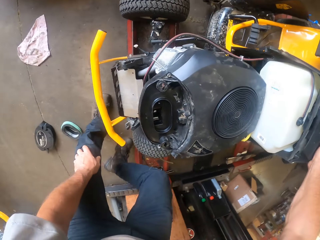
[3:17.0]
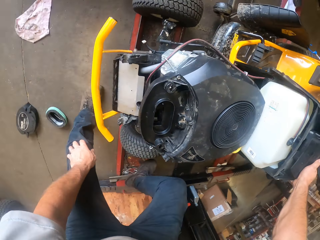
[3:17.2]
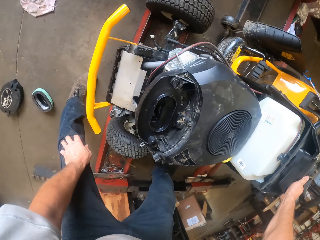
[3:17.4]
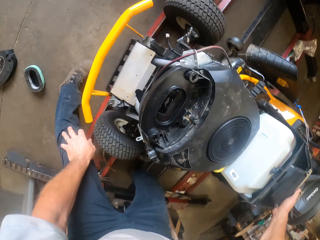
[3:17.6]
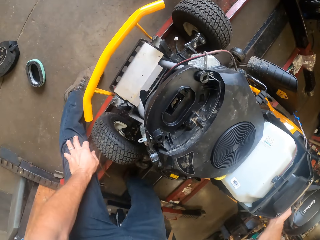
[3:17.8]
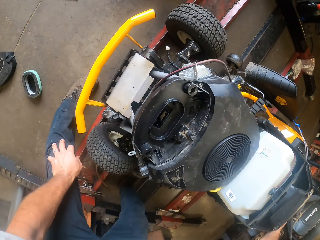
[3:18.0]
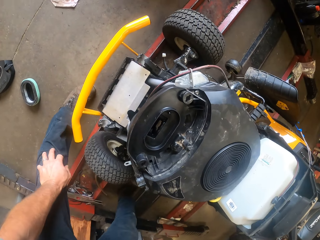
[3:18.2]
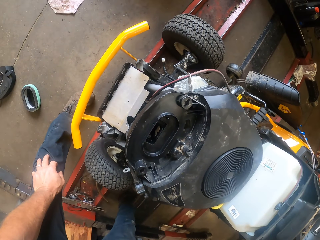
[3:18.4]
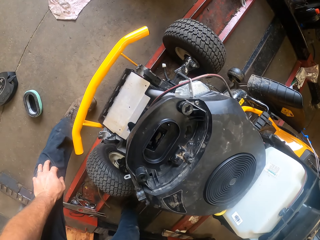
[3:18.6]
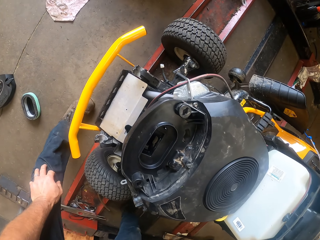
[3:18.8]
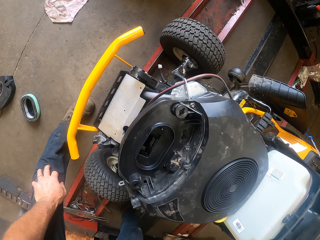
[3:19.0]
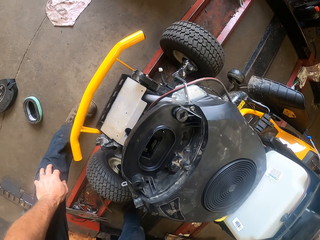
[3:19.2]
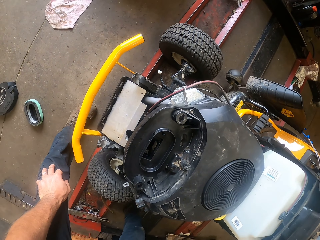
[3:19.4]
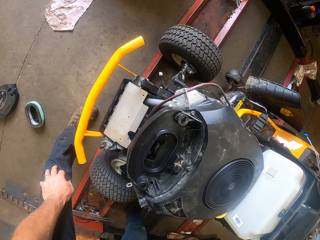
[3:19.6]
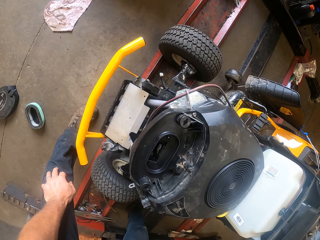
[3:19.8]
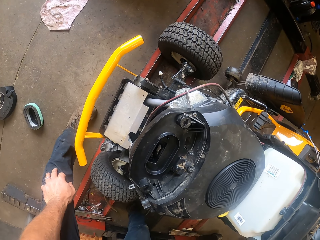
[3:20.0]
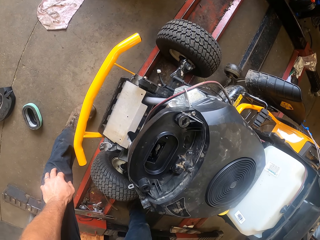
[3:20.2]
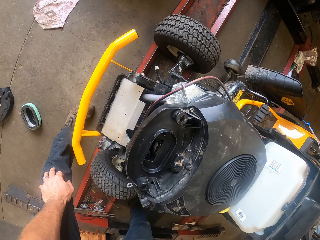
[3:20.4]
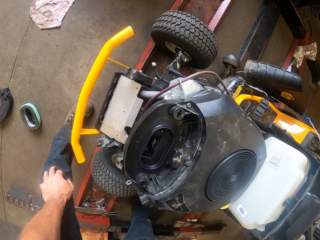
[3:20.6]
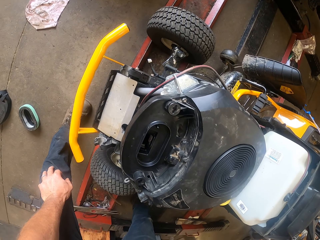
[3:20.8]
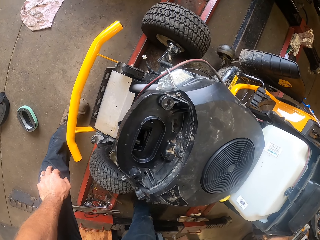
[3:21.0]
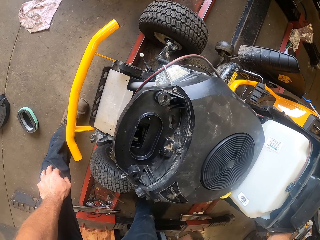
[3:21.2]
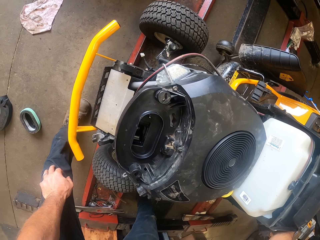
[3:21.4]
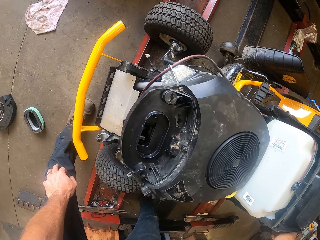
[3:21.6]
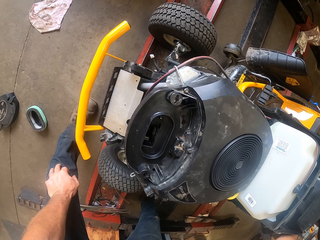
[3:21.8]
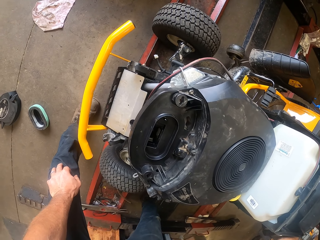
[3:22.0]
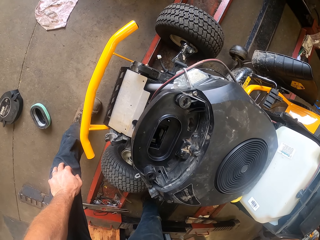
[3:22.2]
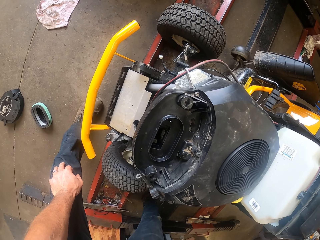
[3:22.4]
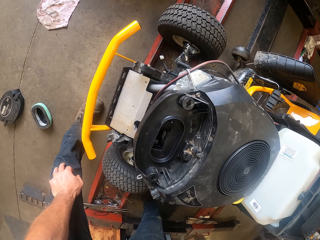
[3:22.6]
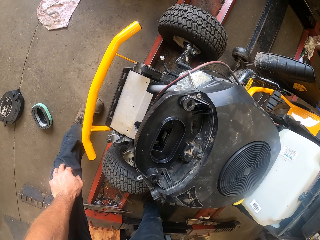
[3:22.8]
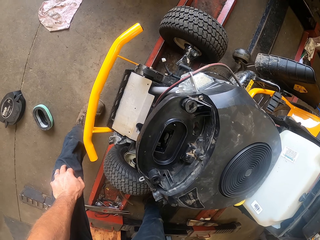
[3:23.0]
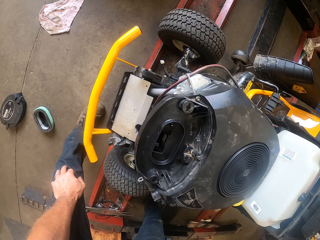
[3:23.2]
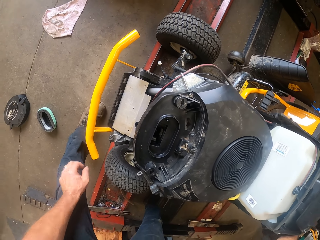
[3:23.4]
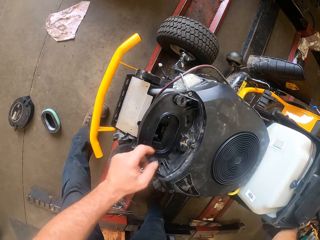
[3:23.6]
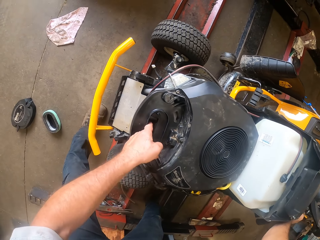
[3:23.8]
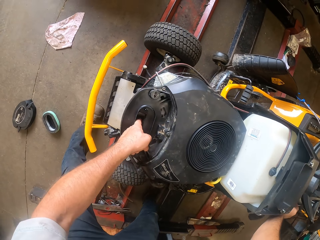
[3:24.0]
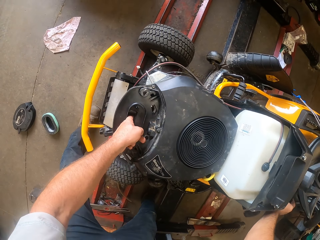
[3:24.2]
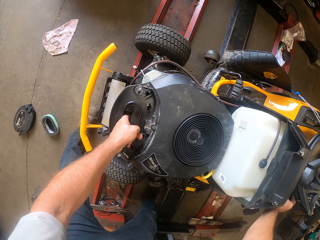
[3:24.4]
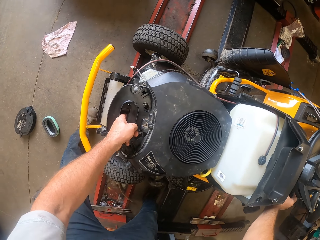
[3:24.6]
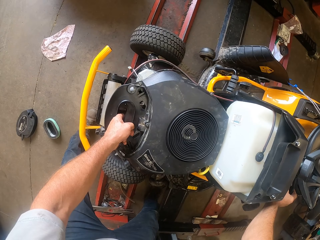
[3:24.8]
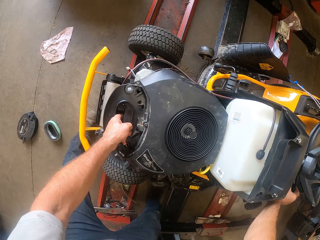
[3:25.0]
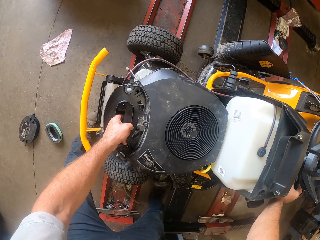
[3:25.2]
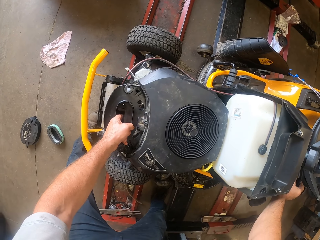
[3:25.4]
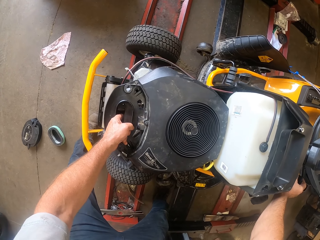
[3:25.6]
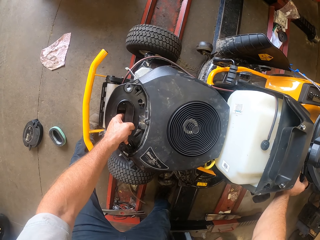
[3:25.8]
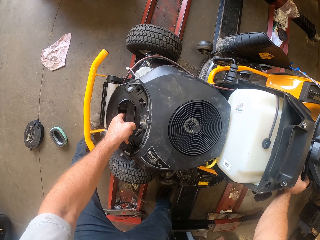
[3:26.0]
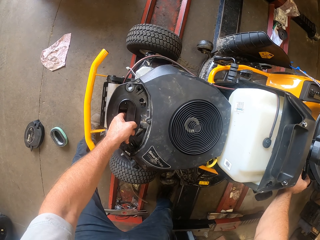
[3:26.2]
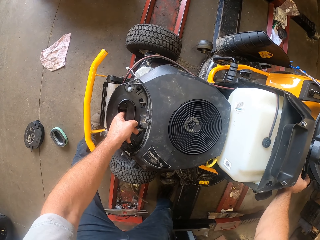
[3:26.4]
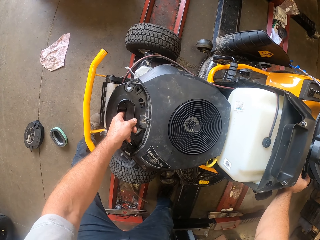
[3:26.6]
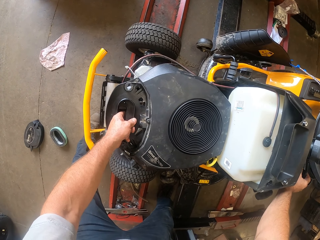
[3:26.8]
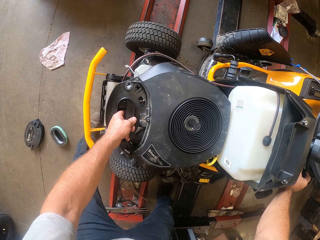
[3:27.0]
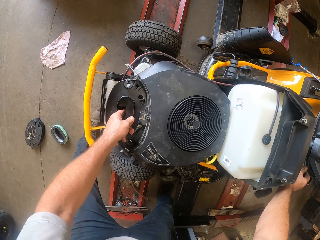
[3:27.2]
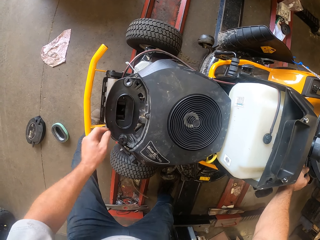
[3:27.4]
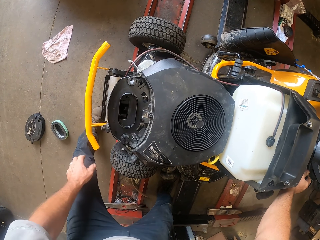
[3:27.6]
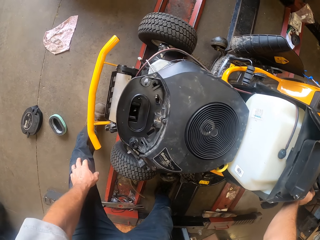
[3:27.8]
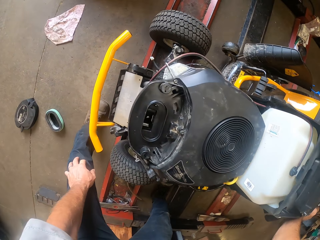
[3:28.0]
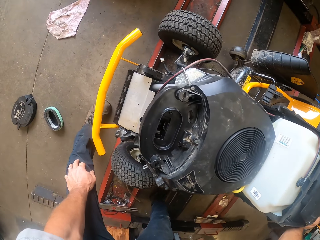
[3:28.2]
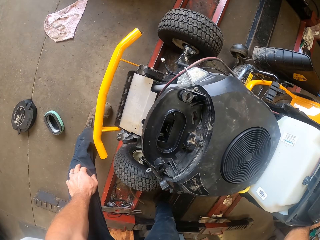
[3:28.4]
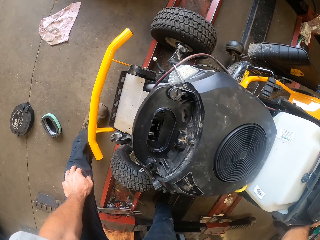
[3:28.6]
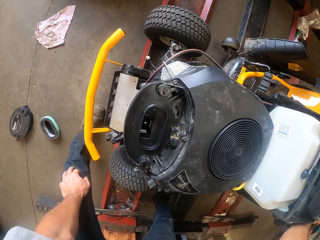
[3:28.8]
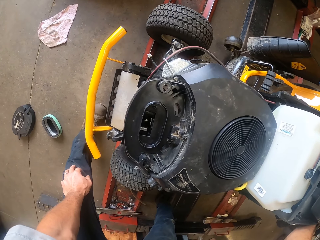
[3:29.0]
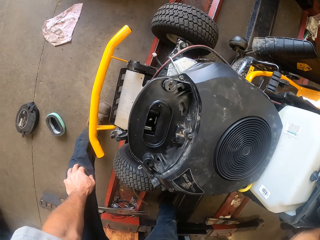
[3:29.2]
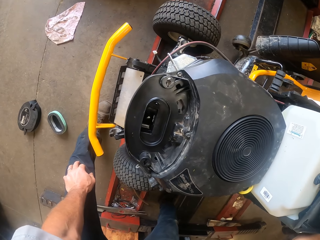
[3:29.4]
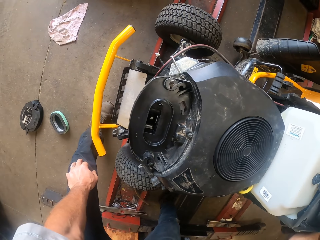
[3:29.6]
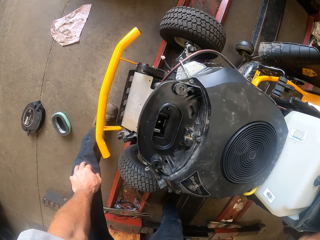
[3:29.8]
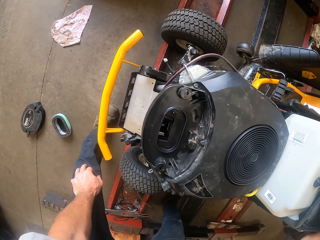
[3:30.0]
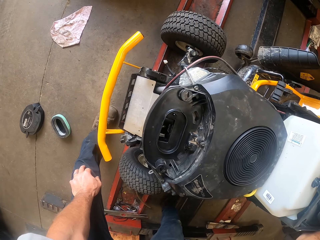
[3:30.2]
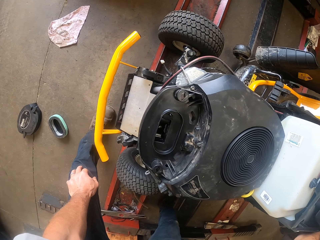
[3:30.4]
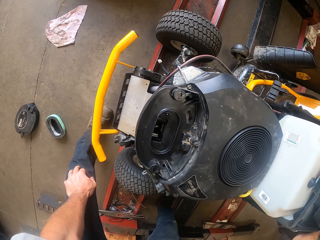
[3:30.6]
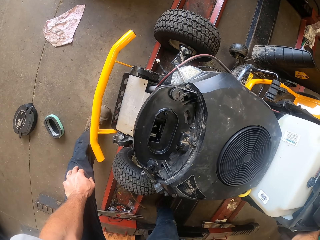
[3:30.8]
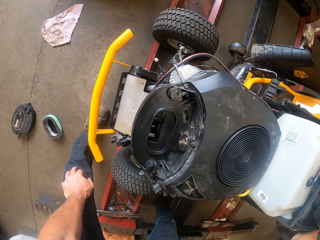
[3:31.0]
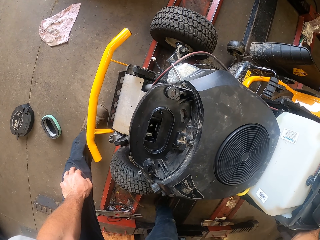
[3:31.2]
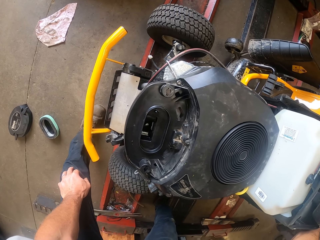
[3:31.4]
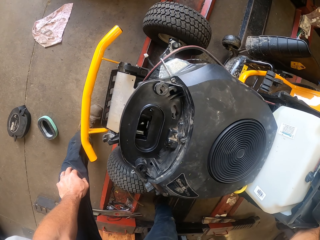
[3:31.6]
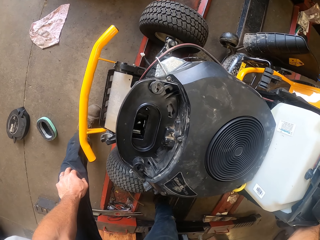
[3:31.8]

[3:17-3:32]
The camera wearer touches the lawn flite. He stares at the lawn mower air passage hole. He inspects the other lawn mower with his left hand. He touches the lawn flite air passage hole. He puts the left hand on his knee.

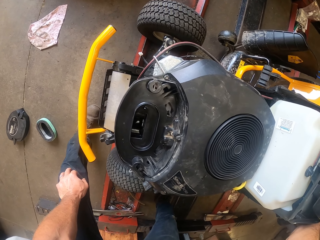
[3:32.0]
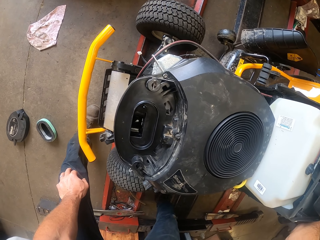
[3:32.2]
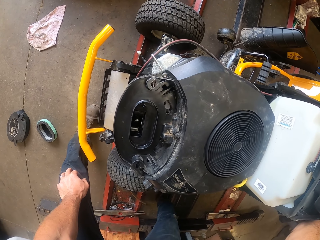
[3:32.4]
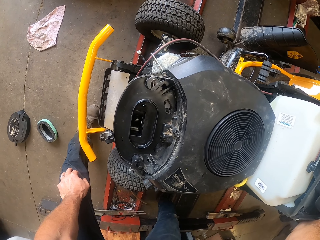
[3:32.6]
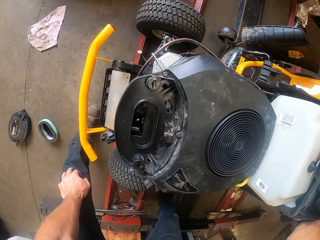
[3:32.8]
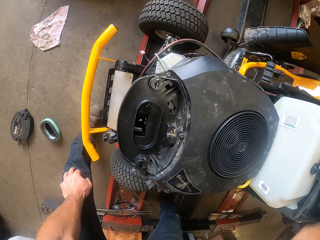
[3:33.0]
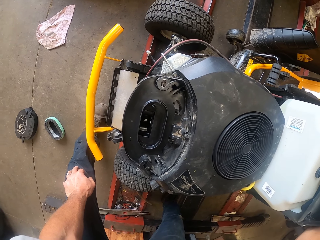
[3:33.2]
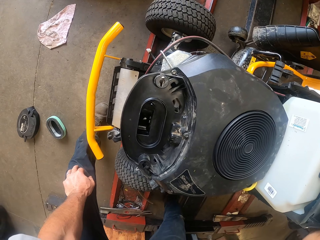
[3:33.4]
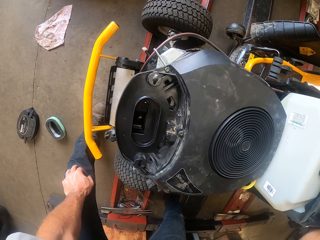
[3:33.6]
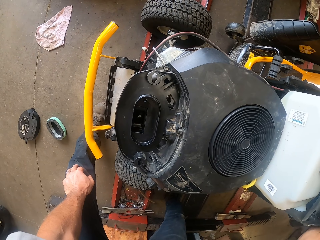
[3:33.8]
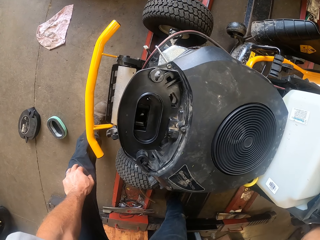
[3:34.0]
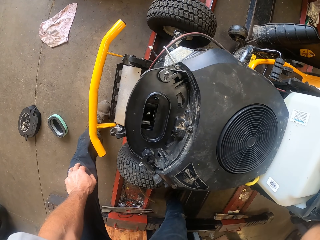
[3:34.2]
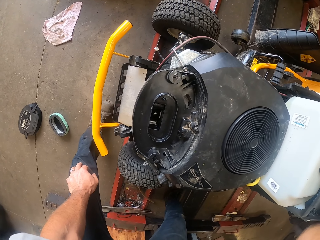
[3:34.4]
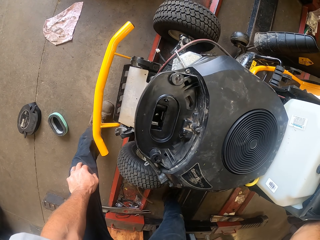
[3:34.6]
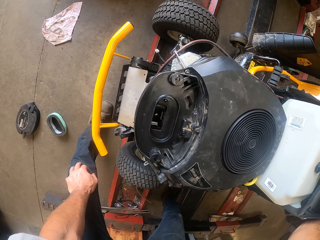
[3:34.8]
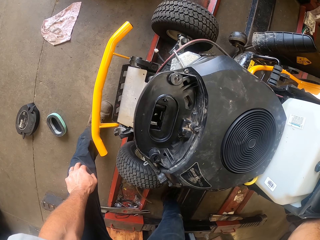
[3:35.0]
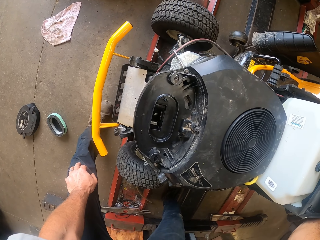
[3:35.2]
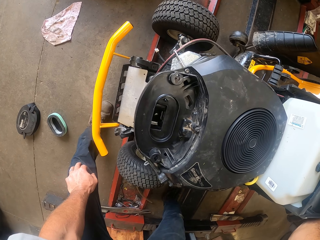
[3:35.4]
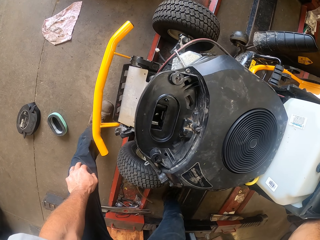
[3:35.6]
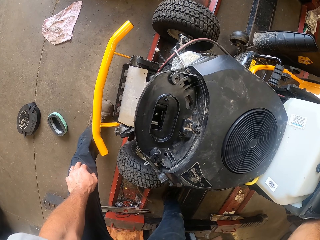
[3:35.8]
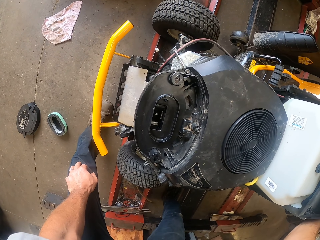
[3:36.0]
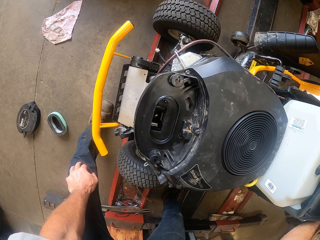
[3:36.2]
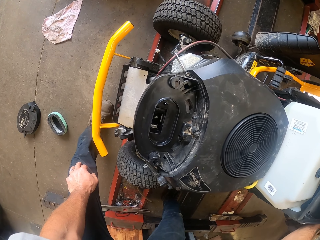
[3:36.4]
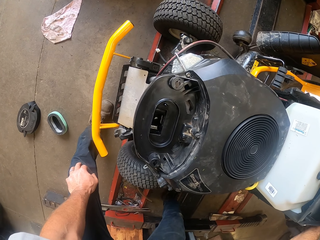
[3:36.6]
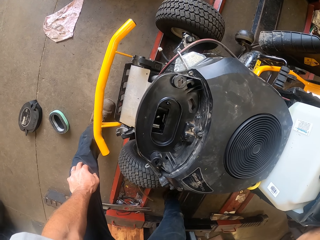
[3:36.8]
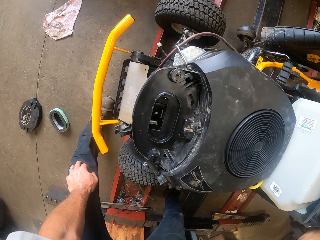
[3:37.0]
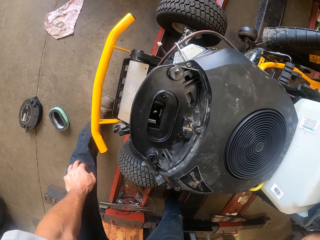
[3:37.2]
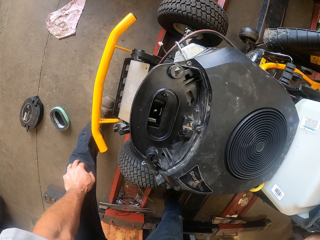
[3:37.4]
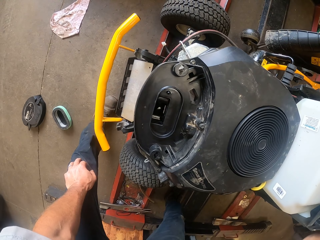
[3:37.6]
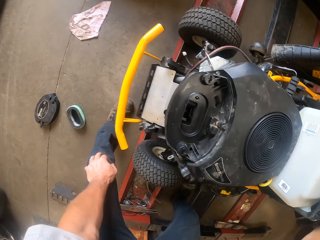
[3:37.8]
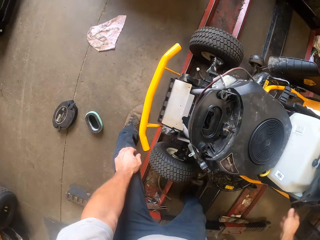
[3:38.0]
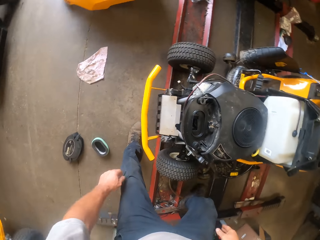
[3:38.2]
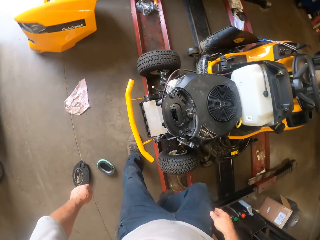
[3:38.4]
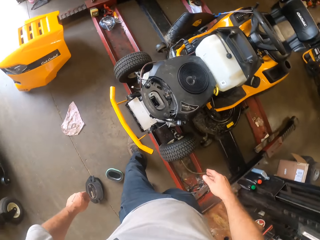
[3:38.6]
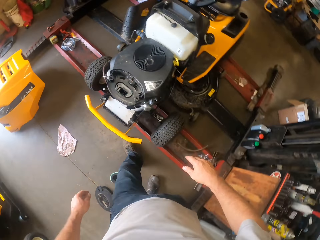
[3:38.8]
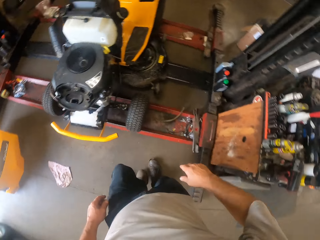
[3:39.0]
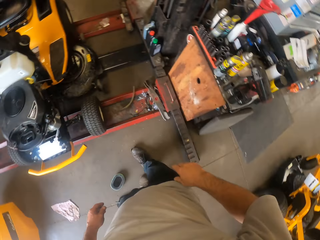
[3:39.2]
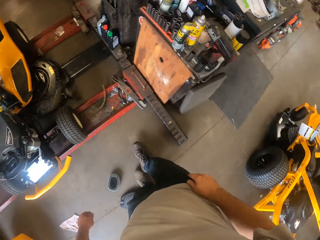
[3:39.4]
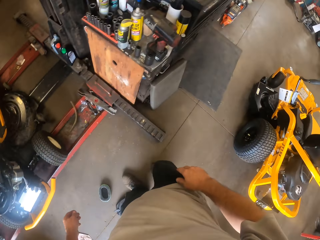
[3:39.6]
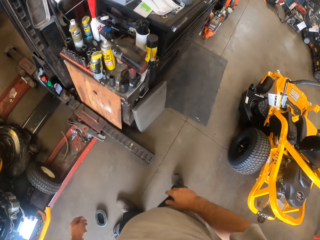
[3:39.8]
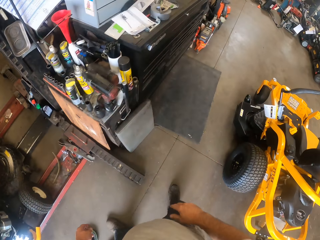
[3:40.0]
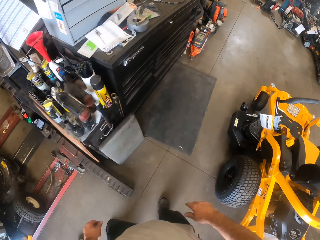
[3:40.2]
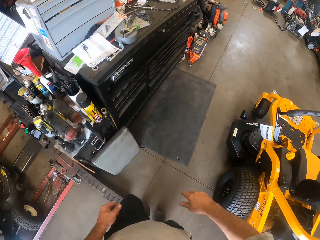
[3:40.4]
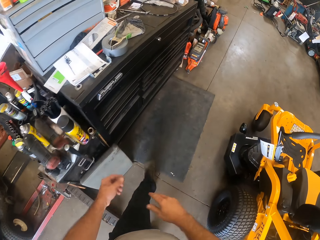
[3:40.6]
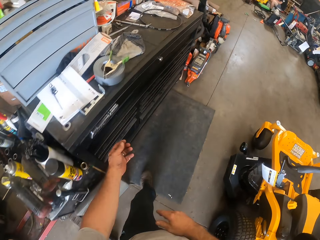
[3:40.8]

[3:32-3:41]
The camera wearer walks around the workshop.
